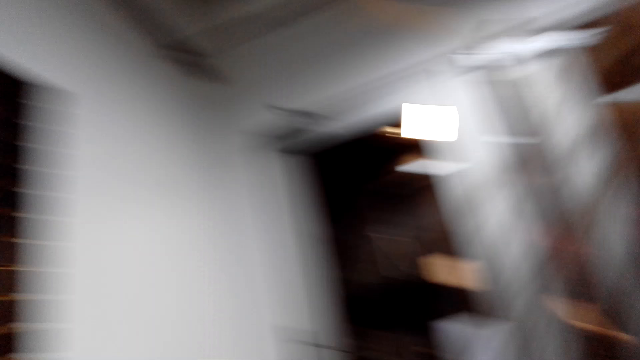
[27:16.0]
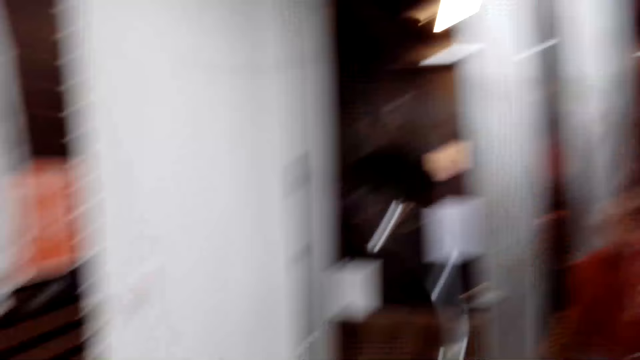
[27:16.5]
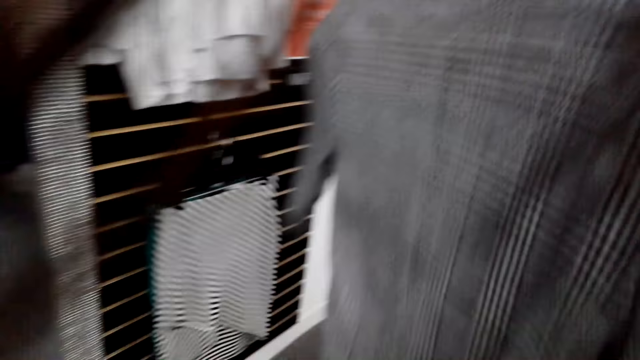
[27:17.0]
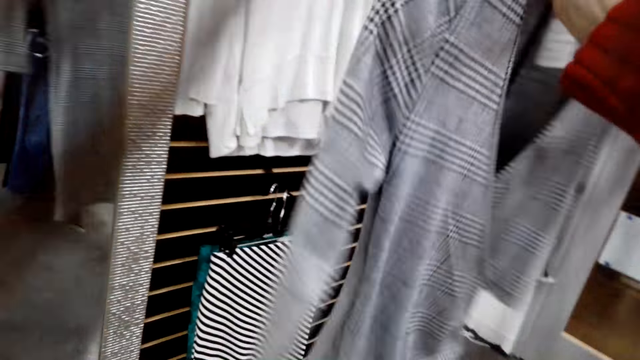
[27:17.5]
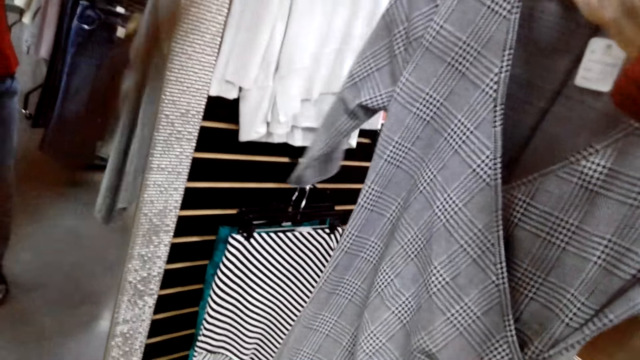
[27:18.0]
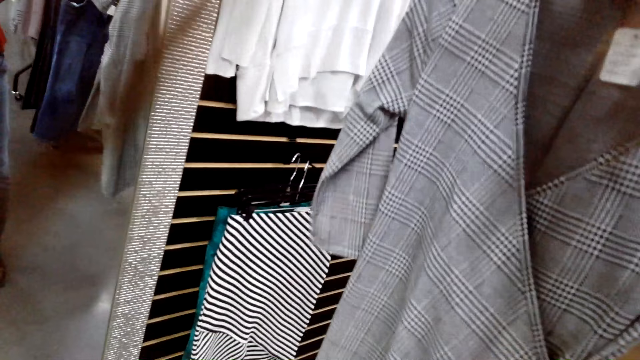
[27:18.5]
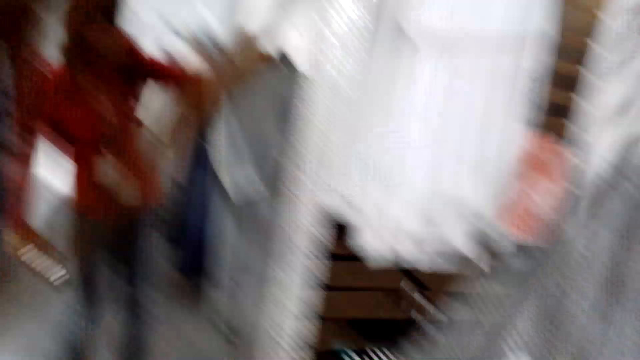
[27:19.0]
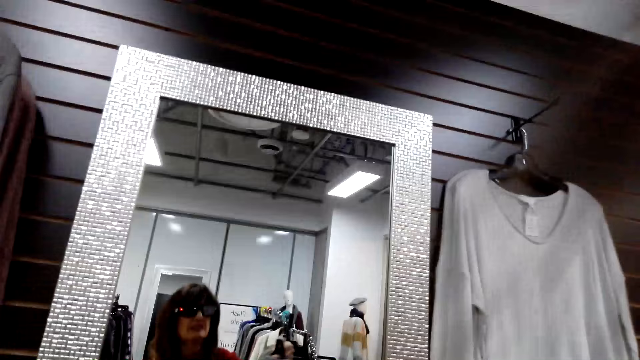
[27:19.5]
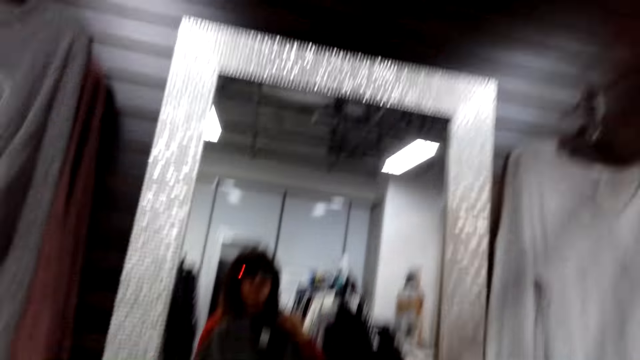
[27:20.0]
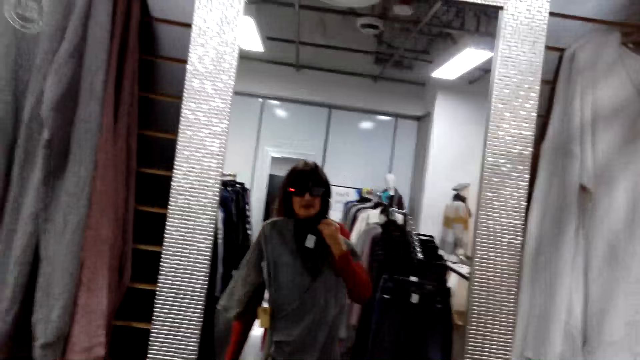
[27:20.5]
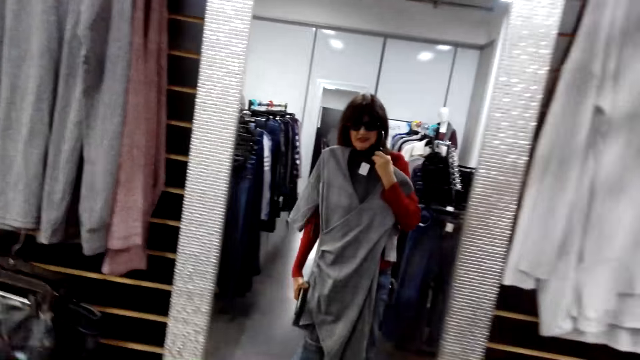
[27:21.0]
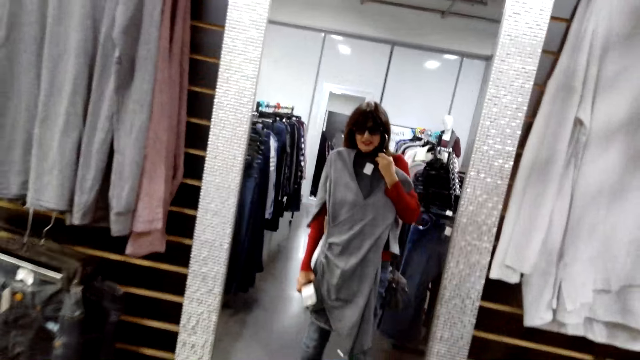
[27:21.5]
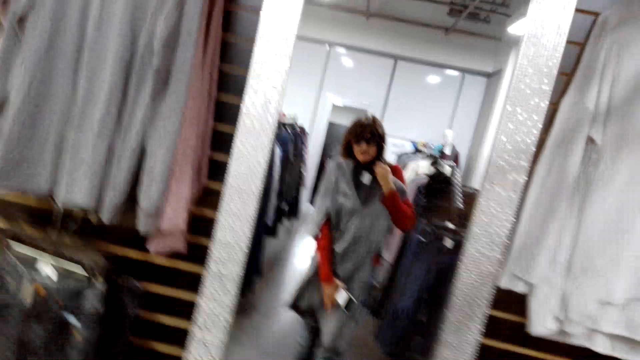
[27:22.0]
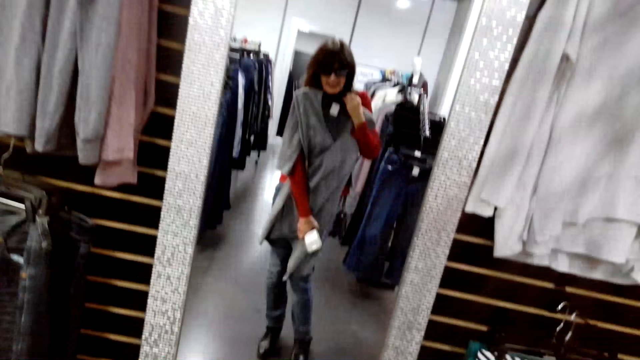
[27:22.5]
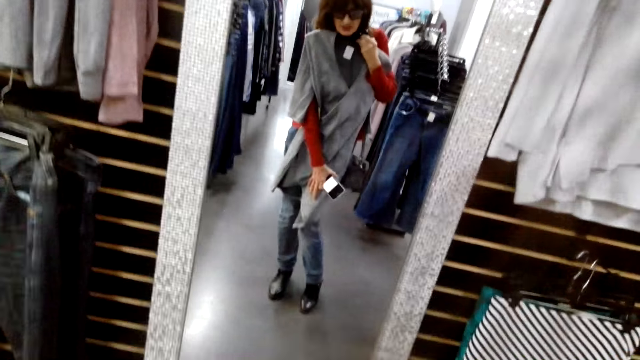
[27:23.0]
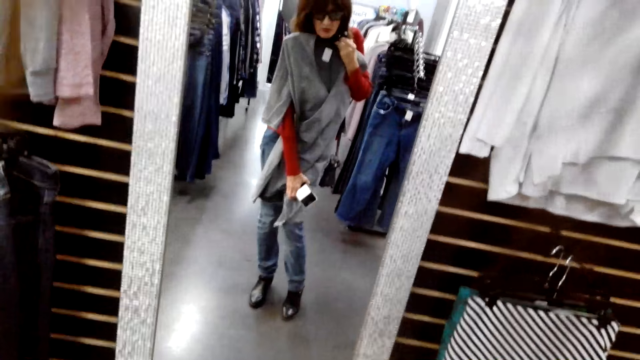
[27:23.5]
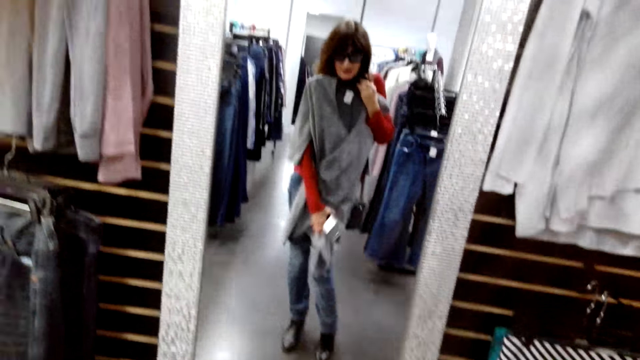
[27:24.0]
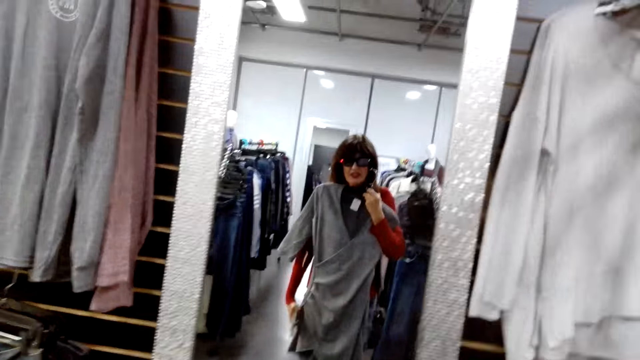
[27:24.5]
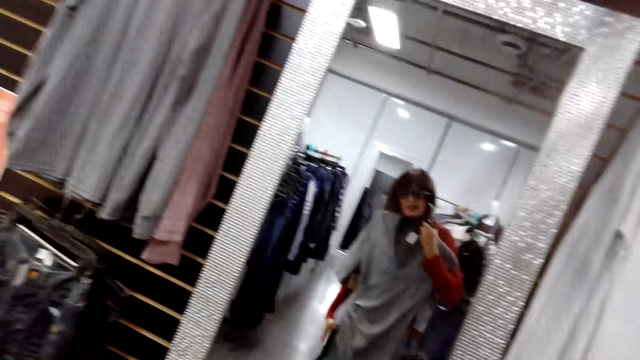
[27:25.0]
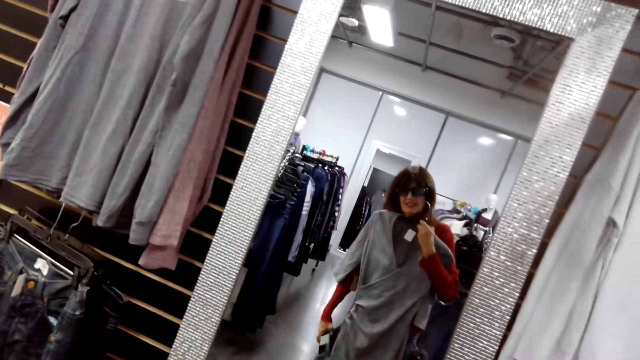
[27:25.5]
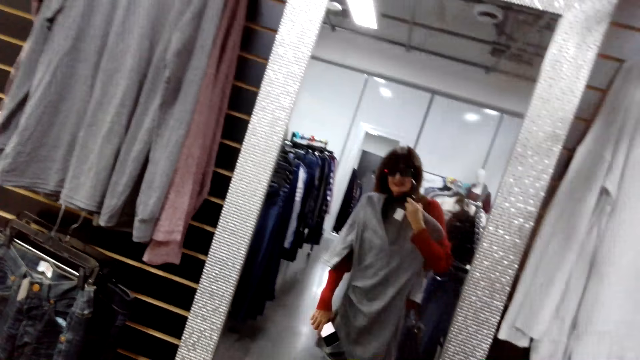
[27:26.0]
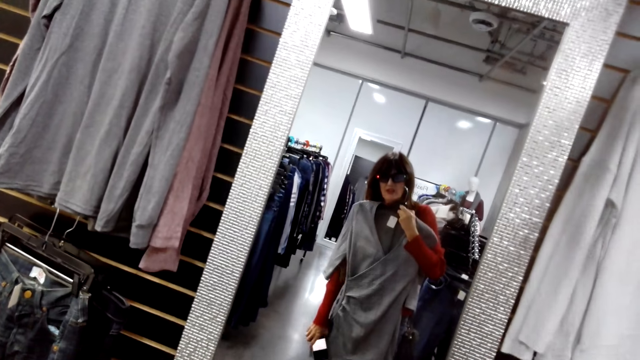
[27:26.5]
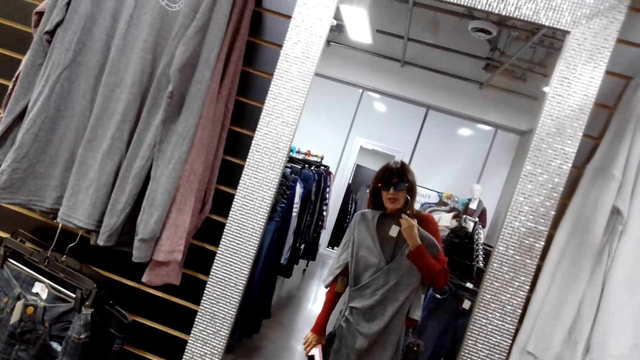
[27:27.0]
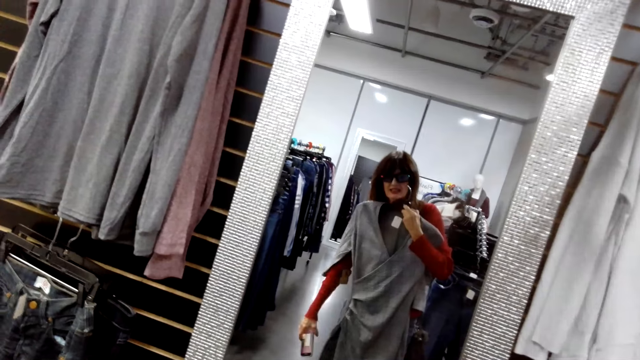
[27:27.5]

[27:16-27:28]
The camera wearer inspects the top.

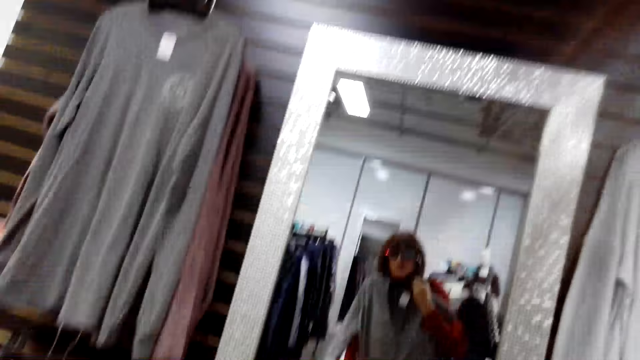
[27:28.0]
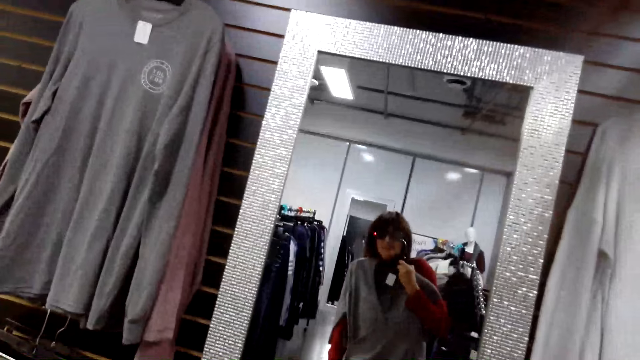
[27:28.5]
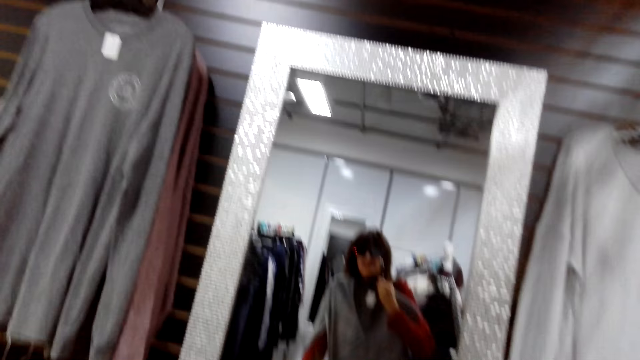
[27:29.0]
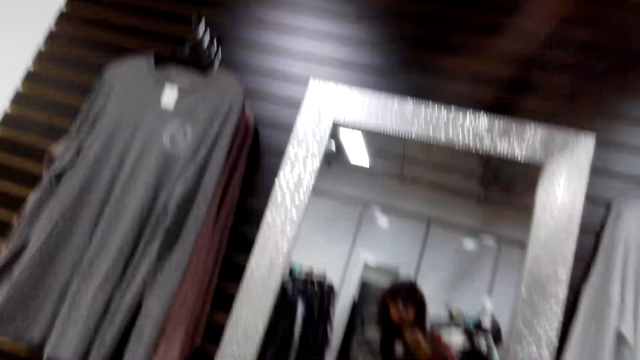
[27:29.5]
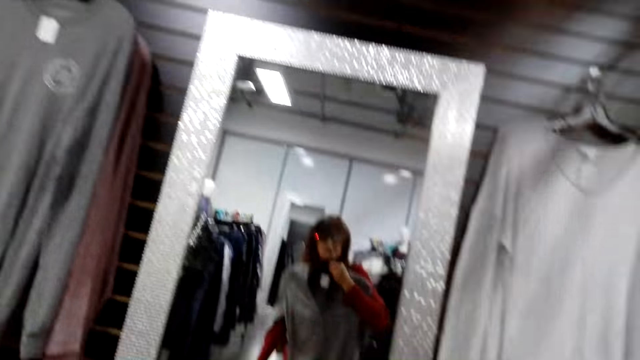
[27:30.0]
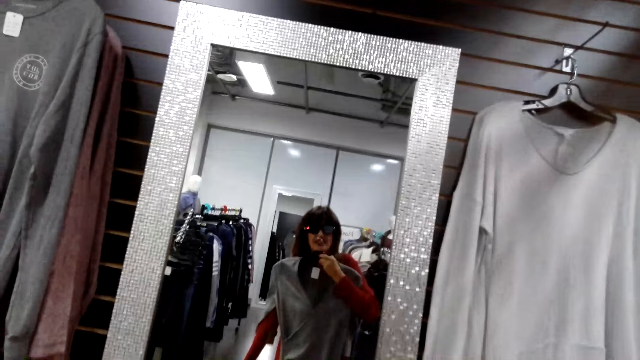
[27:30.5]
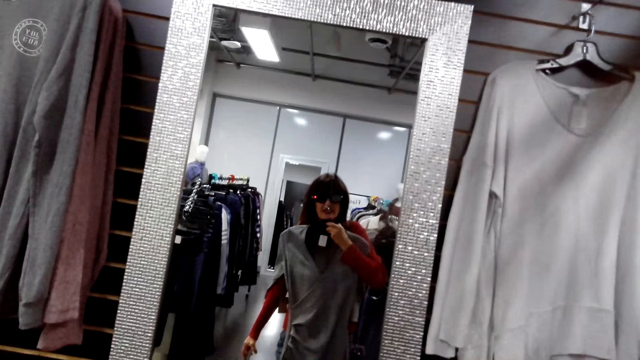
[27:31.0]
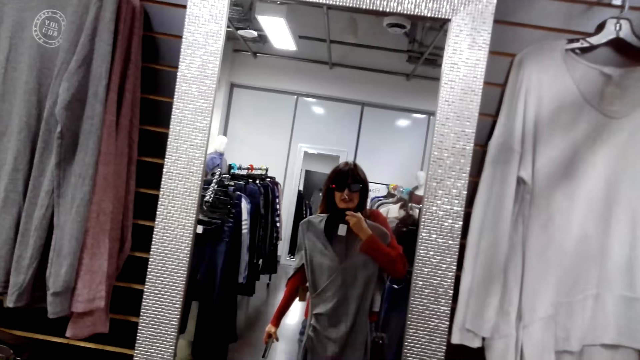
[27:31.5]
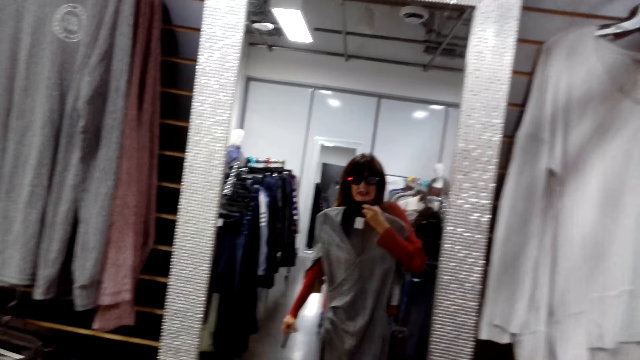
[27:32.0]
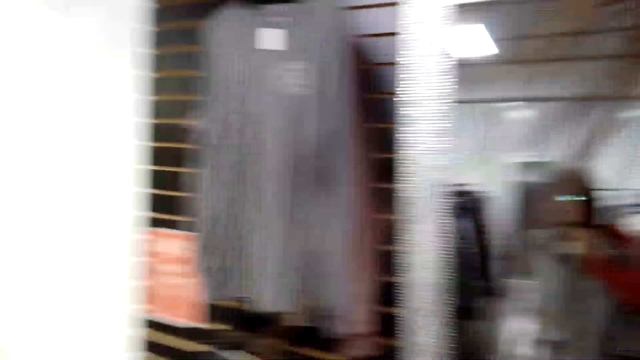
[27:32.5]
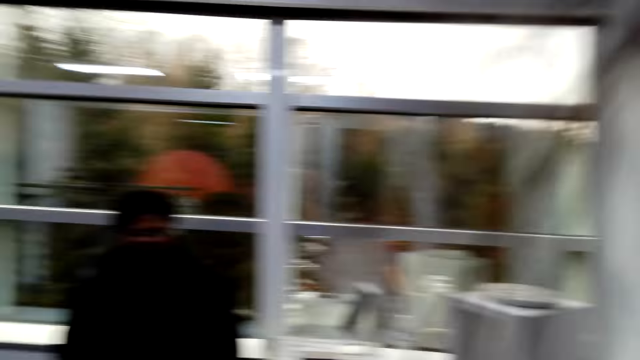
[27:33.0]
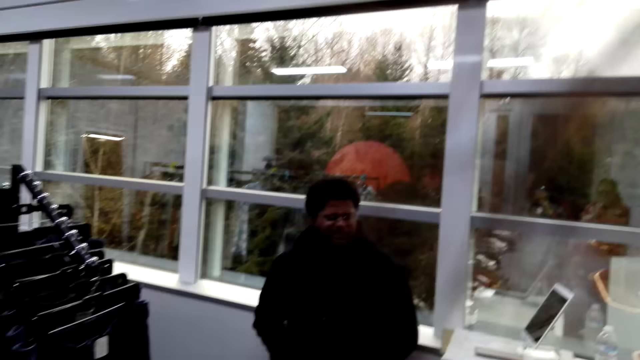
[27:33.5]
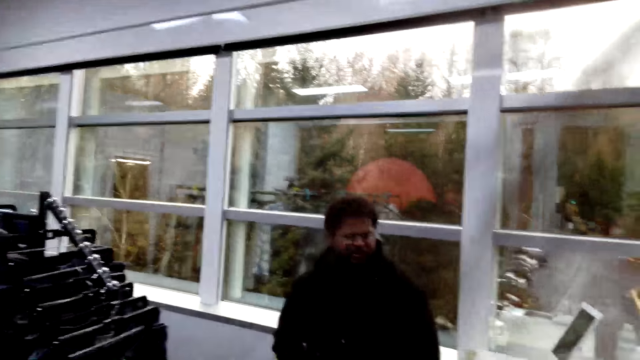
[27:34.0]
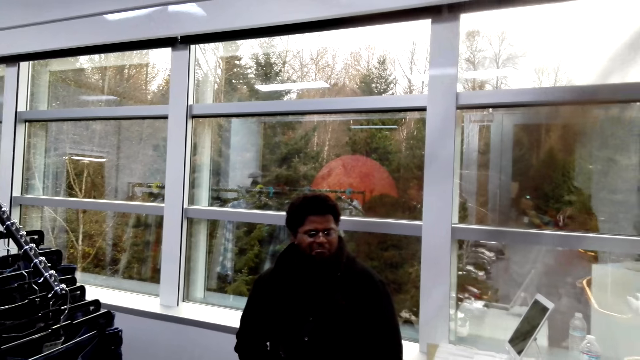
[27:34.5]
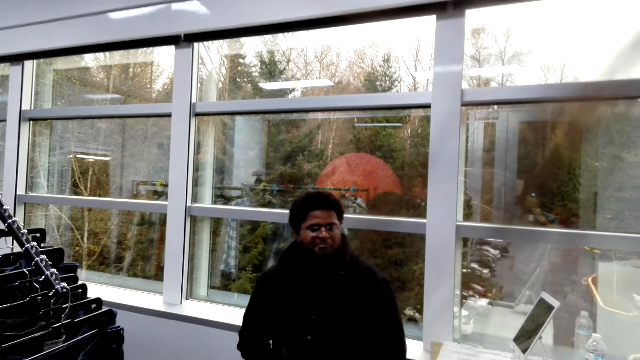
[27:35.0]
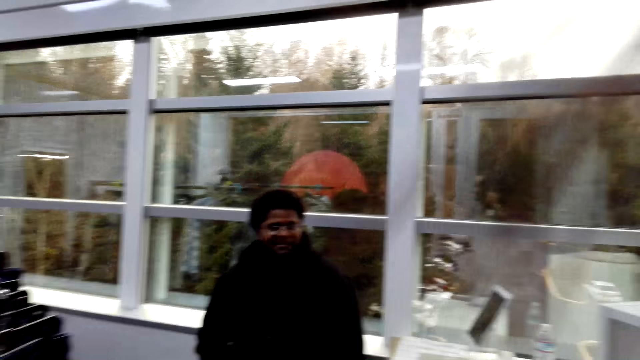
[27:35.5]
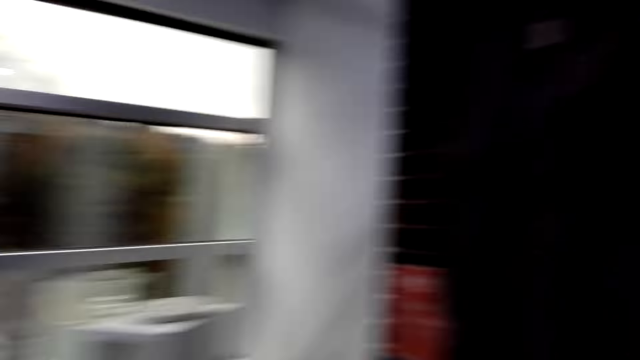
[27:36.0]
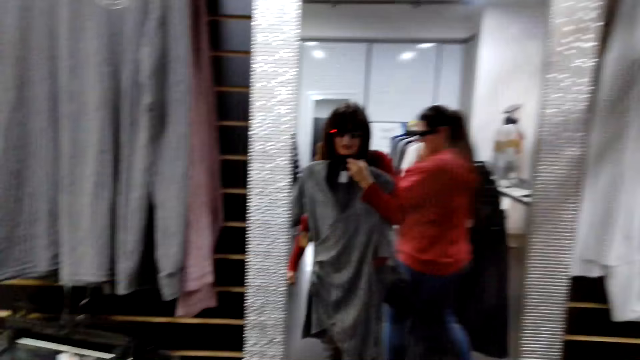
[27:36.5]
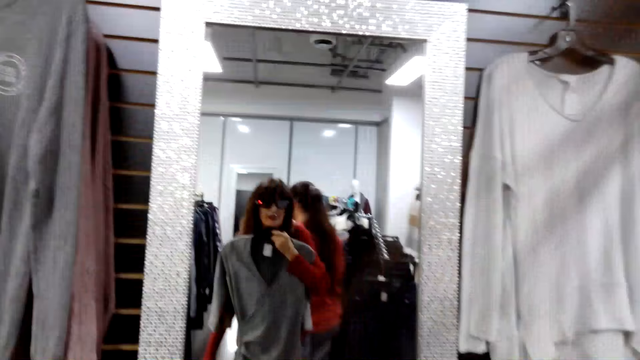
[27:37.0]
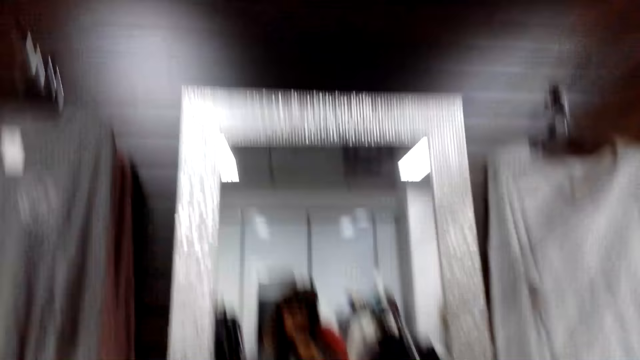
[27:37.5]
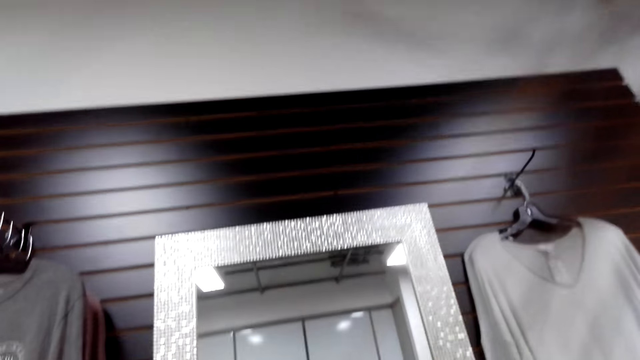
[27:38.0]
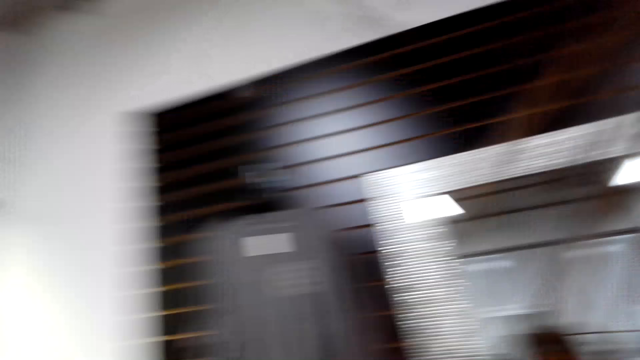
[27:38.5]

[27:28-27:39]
The camera wearer looks around the room. They talk to a man.
